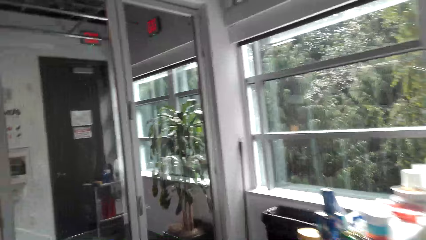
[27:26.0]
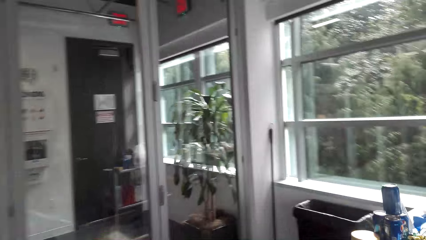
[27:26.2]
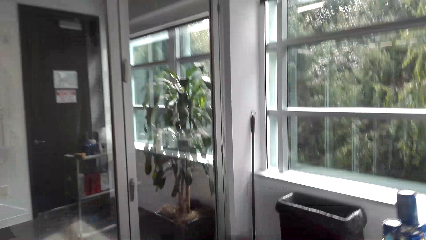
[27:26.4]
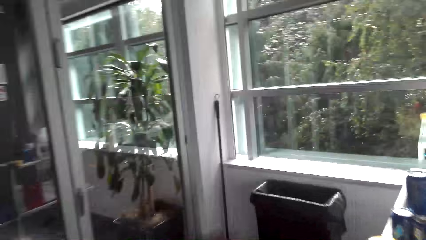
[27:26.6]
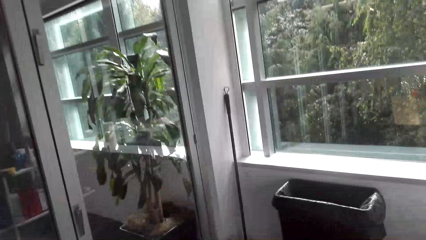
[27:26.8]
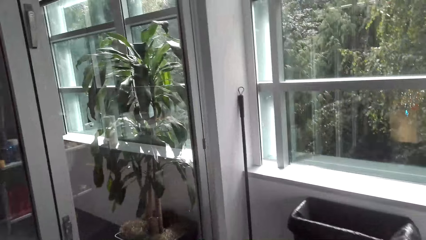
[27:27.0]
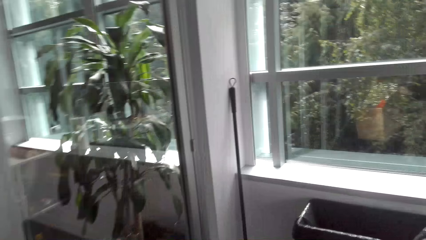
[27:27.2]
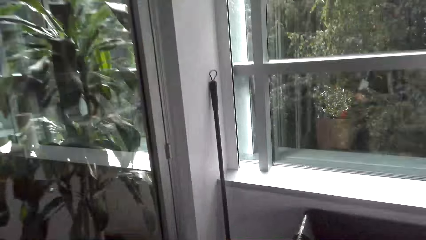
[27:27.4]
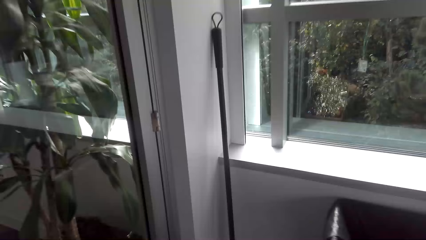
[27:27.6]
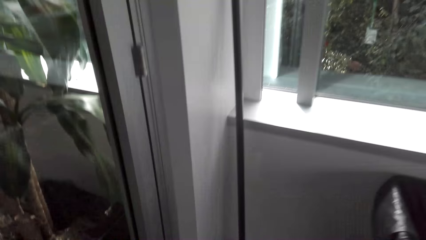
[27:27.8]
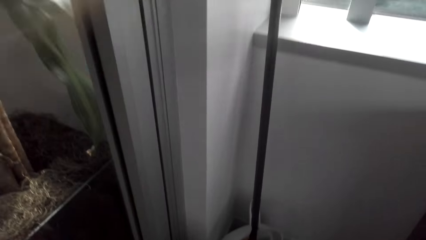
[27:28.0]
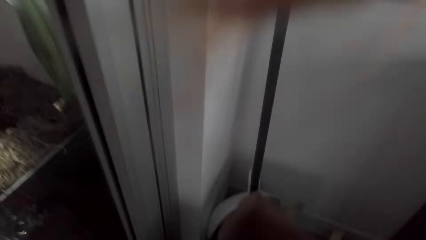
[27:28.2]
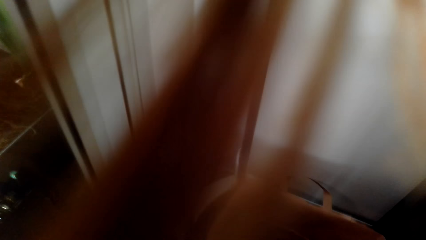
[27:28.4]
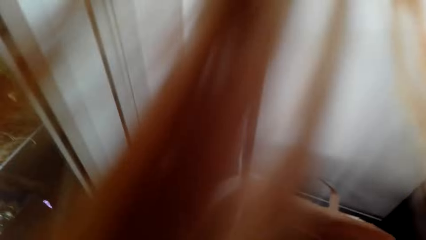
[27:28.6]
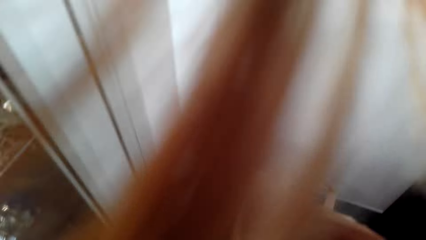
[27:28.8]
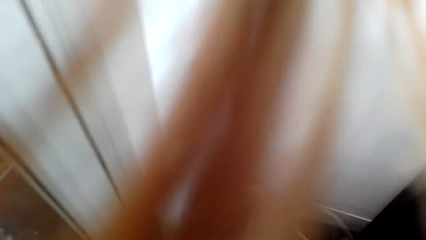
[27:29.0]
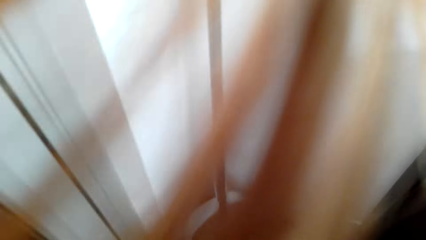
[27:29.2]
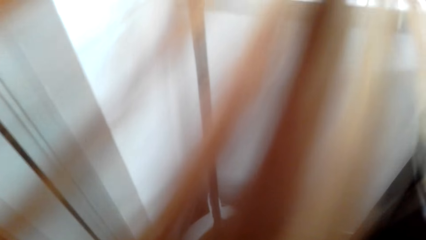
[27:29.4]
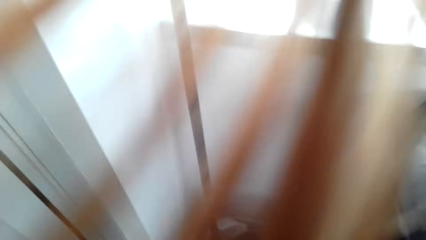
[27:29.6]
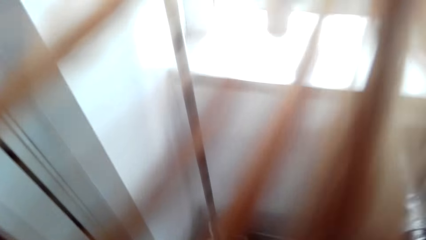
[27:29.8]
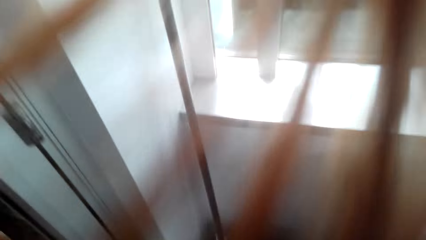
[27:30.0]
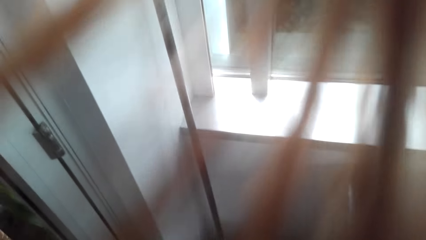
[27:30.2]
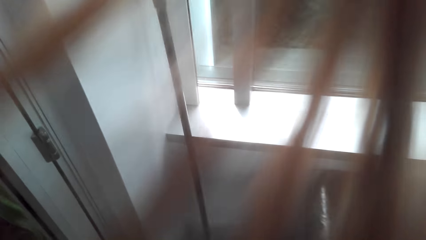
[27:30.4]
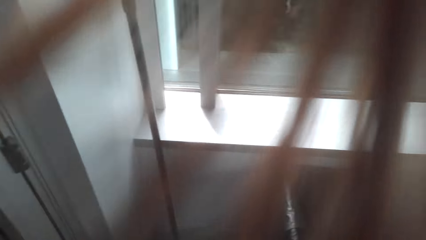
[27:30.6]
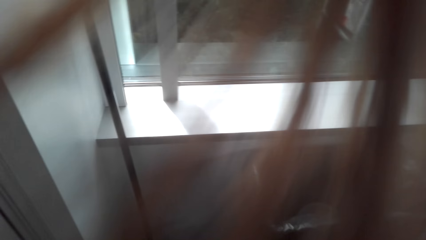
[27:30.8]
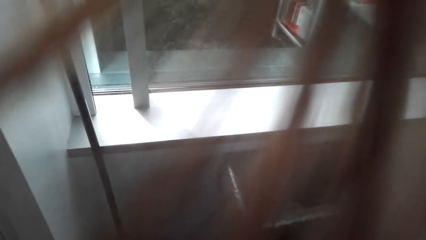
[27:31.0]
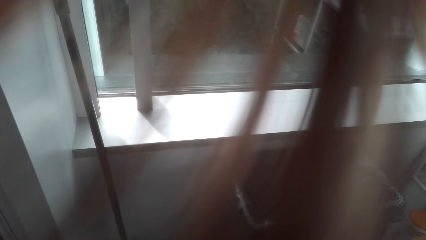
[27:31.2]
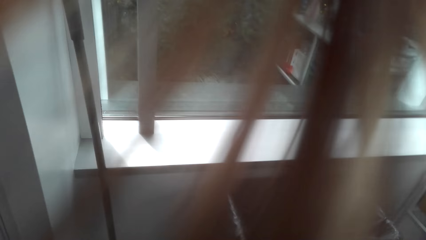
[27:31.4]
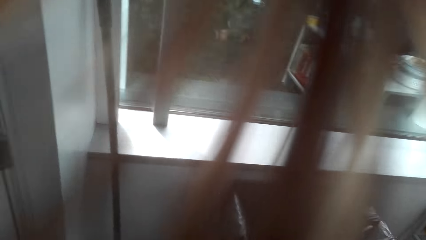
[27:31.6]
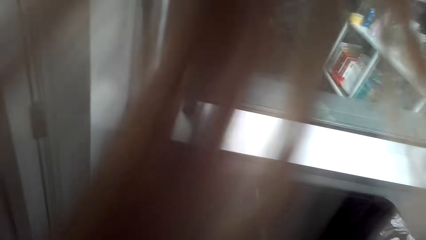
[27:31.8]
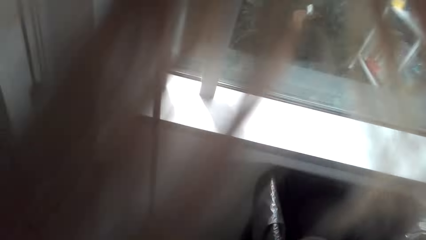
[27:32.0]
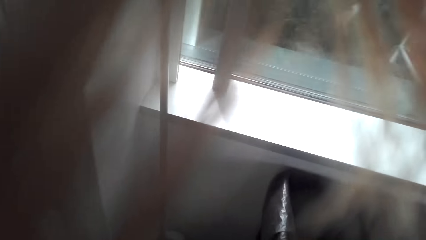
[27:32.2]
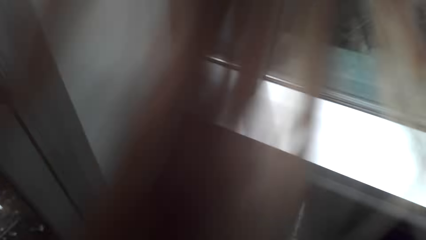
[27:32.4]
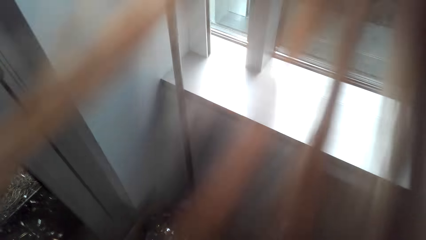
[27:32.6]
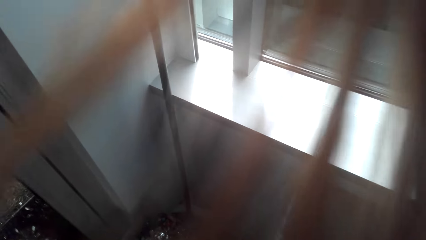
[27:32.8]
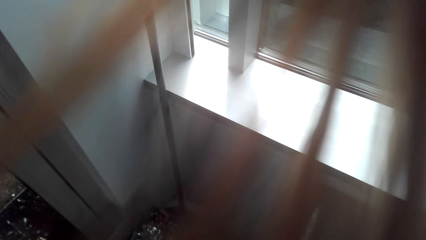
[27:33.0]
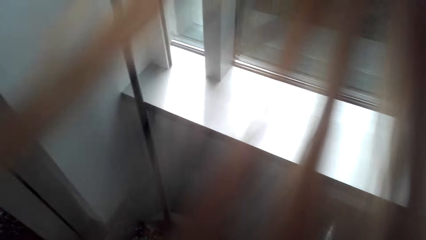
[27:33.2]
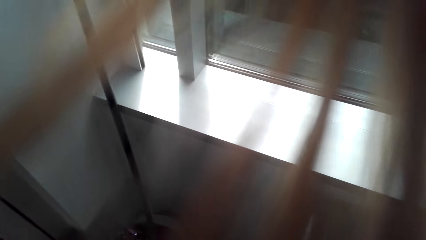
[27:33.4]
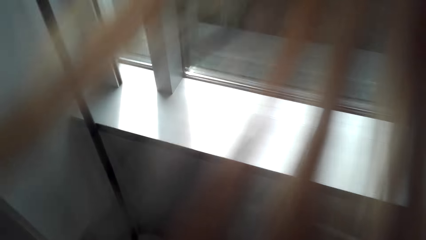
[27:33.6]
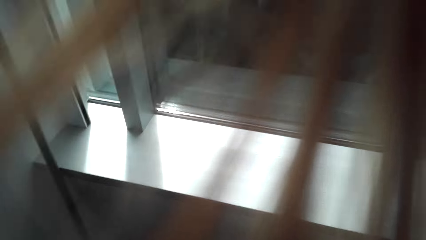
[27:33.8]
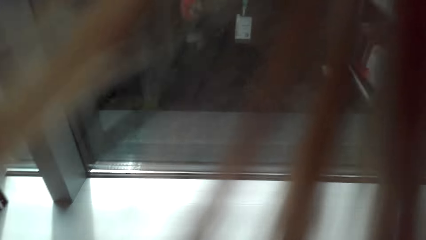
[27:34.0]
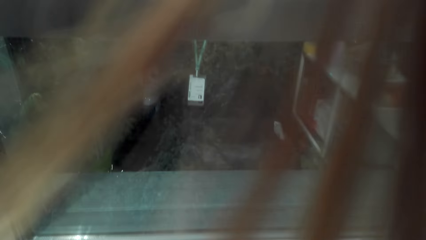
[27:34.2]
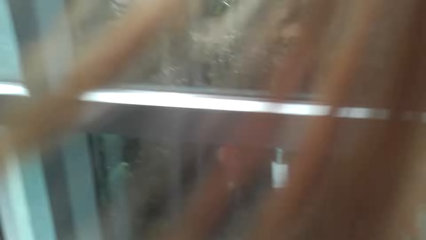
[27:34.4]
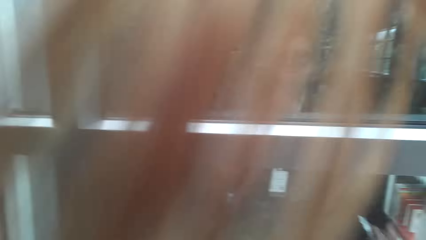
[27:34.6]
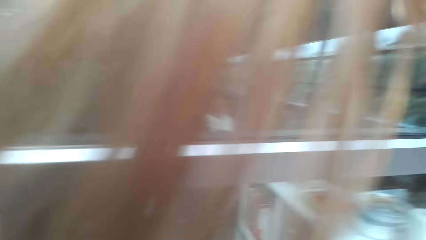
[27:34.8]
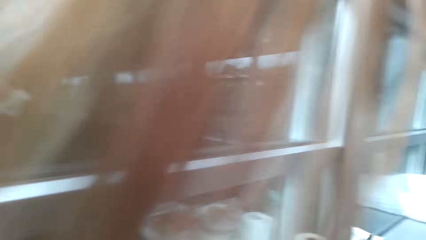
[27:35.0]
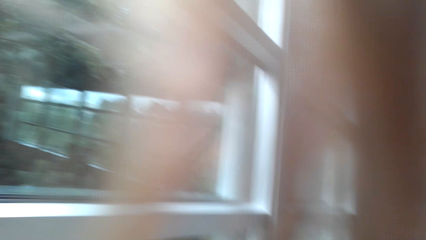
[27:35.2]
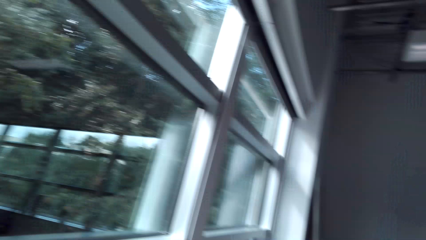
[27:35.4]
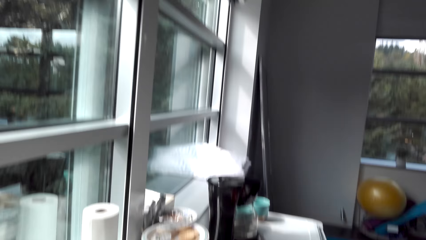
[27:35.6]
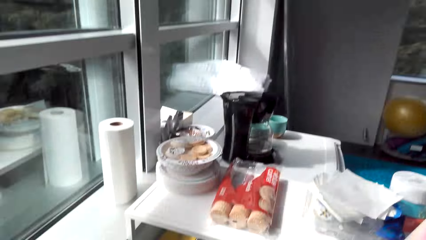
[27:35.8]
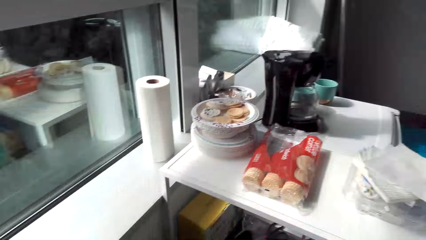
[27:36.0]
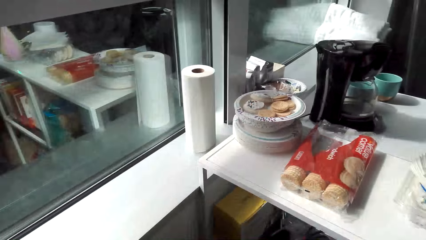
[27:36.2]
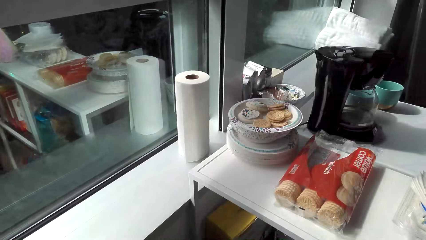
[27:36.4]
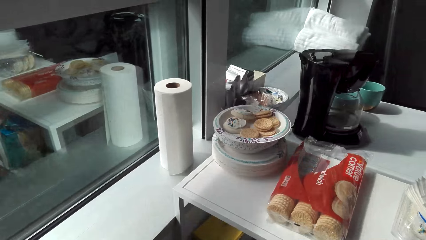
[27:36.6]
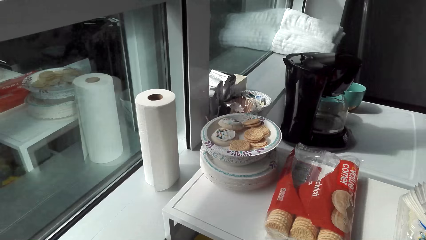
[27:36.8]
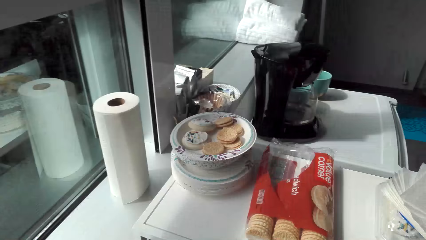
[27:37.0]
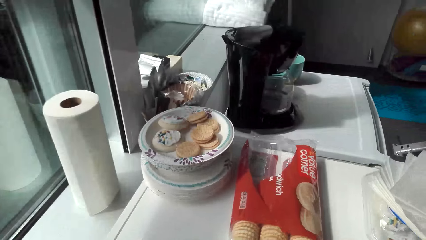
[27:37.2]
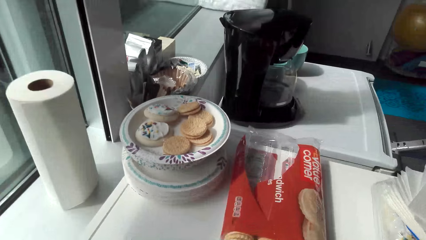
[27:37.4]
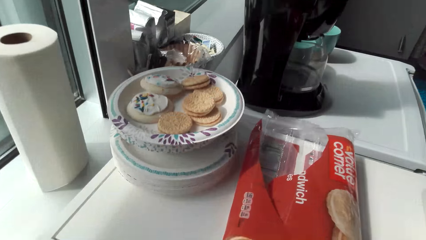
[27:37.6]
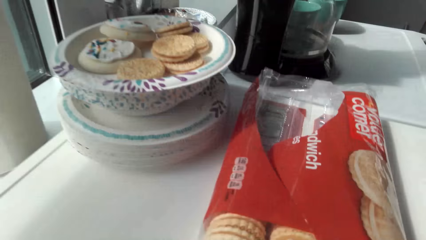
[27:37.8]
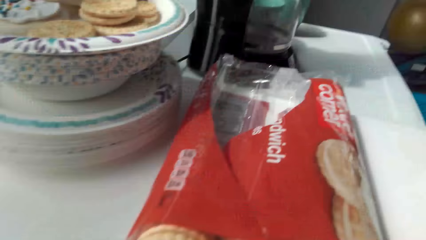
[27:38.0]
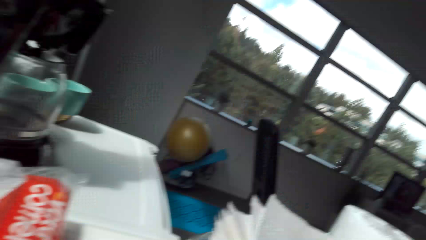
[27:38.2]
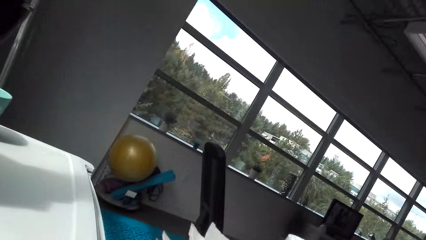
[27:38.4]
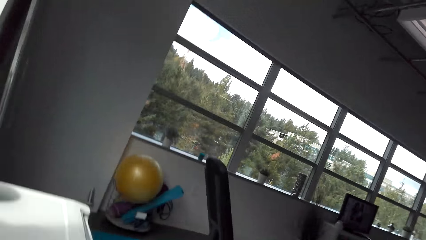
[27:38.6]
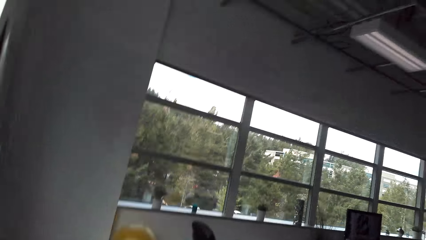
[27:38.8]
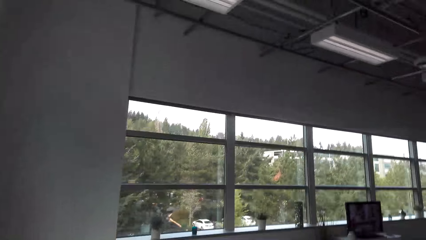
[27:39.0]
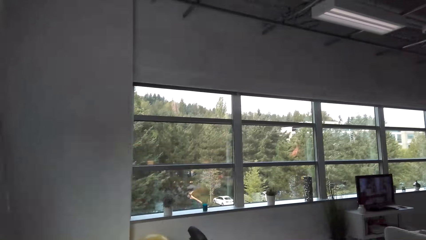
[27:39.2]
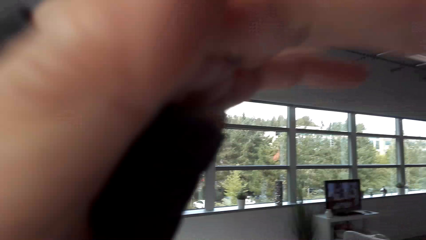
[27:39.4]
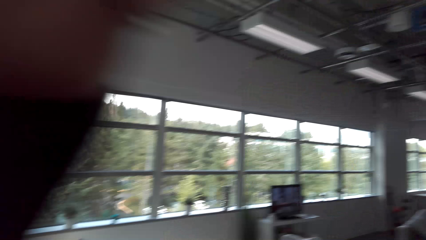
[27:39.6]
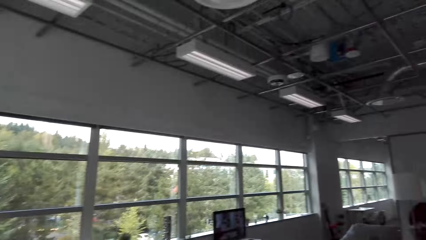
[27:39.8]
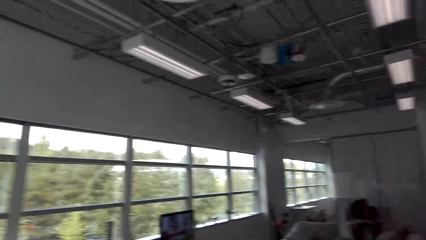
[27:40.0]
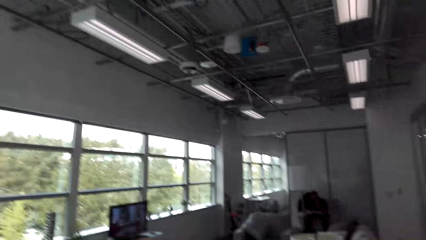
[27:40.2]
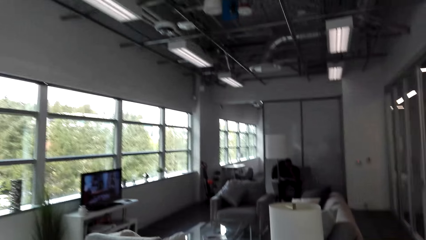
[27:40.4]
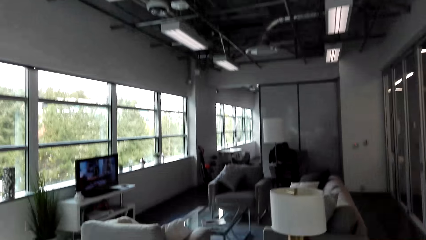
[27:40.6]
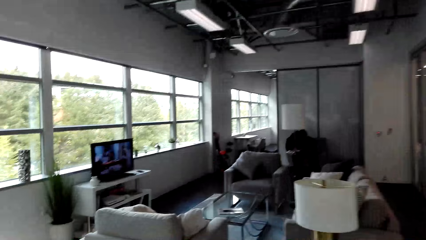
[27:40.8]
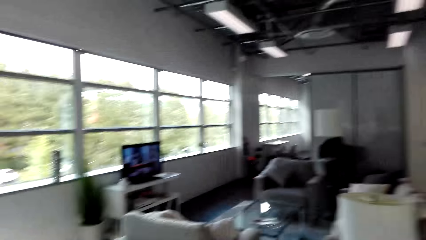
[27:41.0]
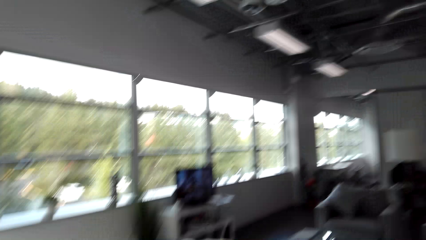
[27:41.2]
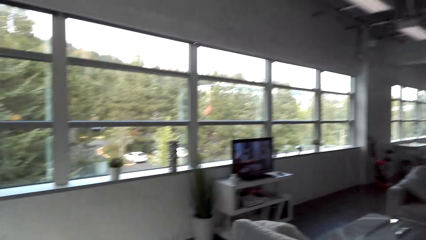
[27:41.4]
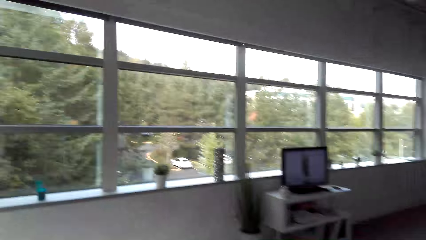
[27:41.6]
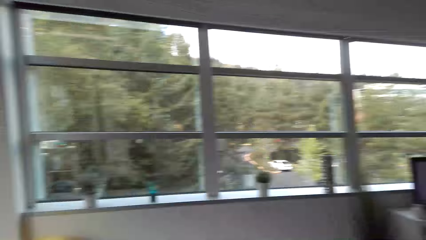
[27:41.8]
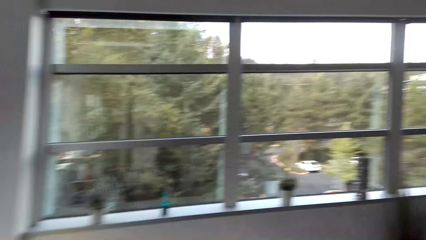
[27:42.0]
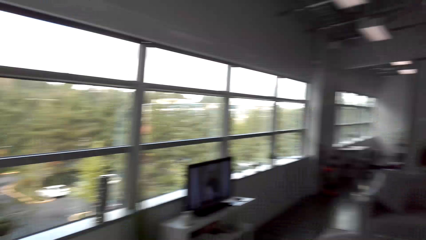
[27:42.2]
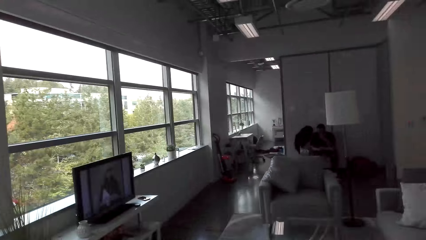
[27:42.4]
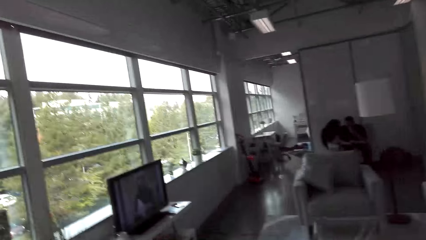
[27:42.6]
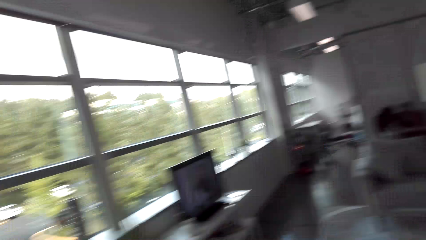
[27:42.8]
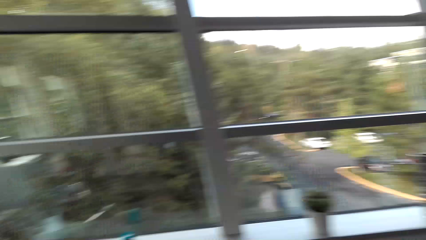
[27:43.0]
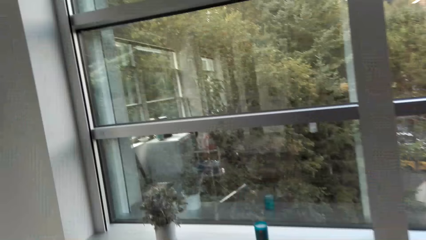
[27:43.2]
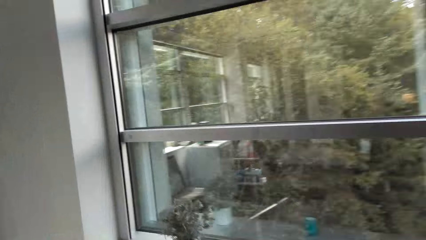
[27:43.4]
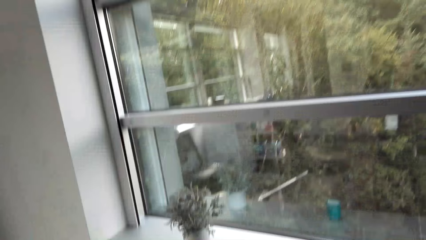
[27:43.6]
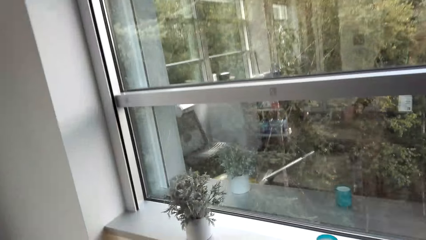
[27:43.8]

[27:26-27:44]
The camera wearer throws trash in the trash can. They remove the hair blocking the camera. They walk around the house.
